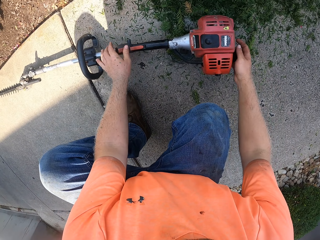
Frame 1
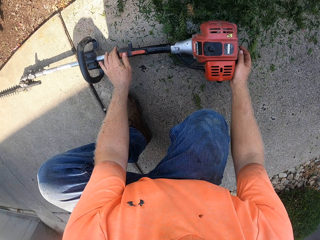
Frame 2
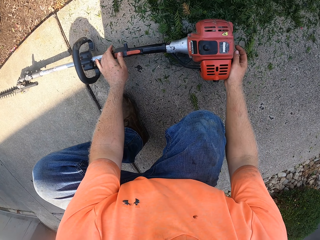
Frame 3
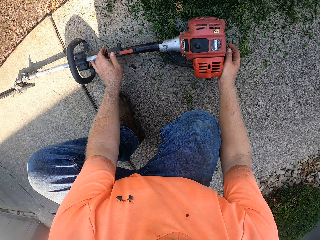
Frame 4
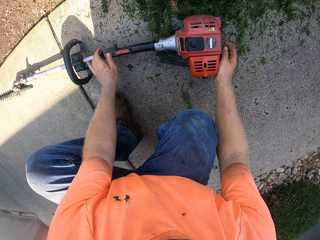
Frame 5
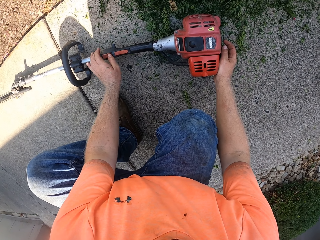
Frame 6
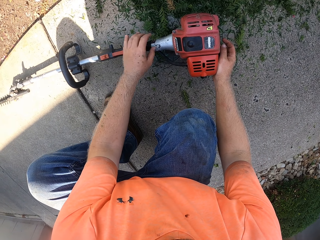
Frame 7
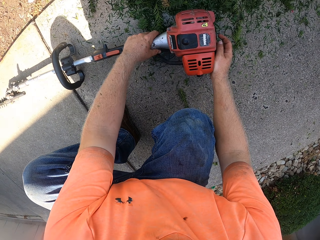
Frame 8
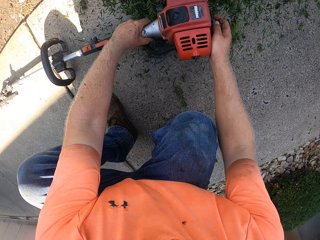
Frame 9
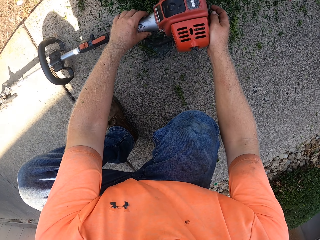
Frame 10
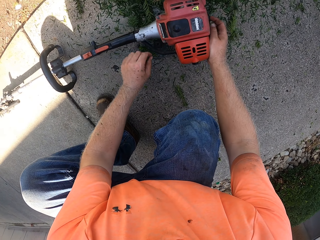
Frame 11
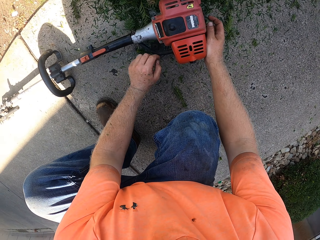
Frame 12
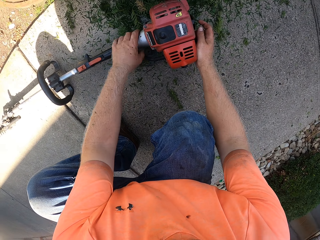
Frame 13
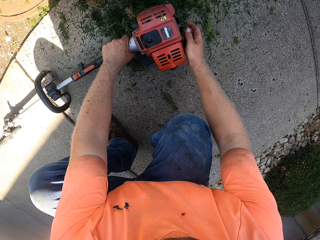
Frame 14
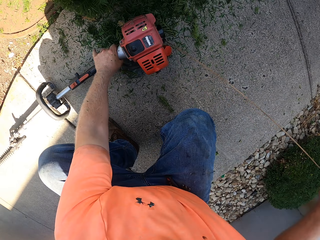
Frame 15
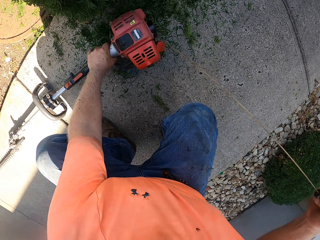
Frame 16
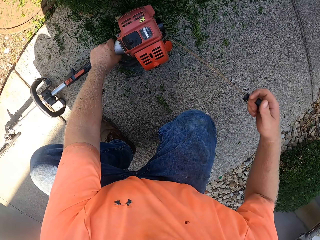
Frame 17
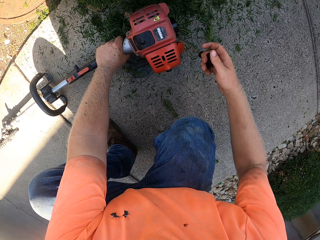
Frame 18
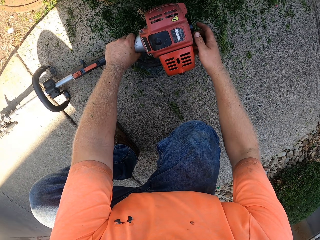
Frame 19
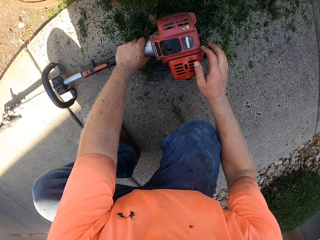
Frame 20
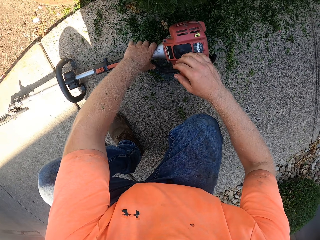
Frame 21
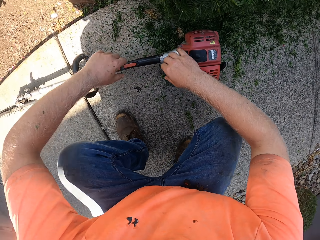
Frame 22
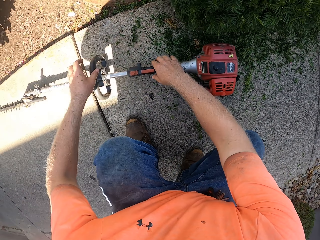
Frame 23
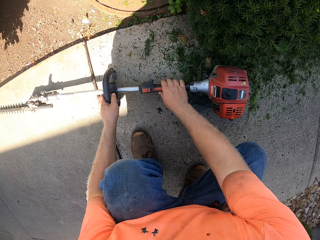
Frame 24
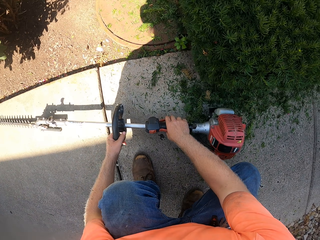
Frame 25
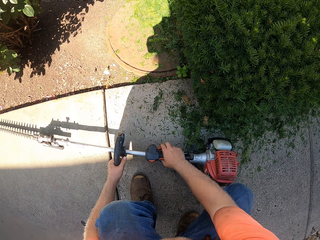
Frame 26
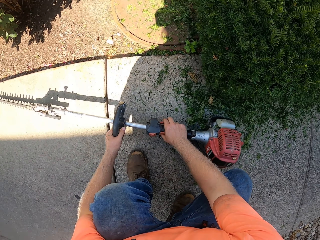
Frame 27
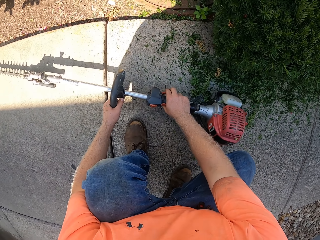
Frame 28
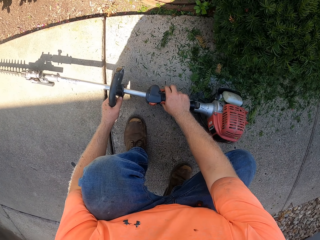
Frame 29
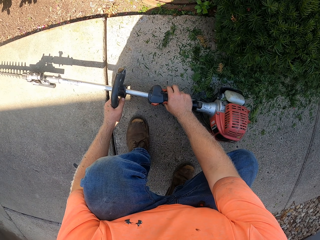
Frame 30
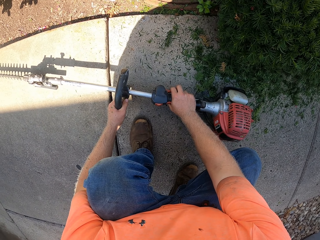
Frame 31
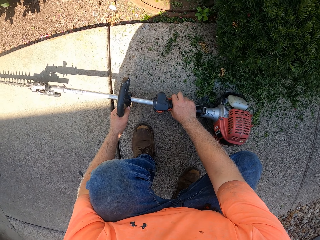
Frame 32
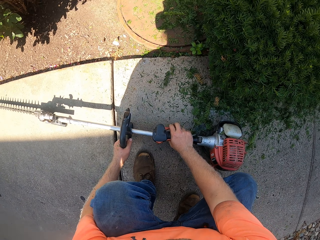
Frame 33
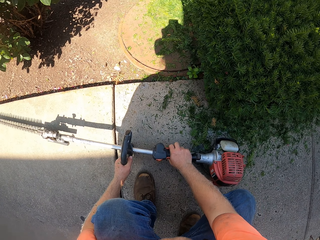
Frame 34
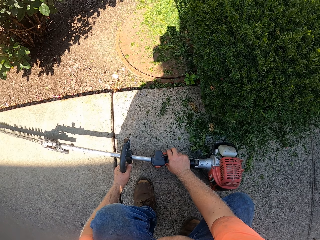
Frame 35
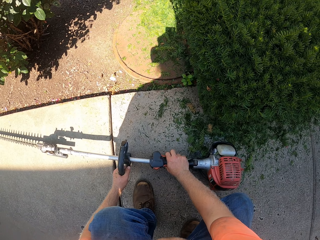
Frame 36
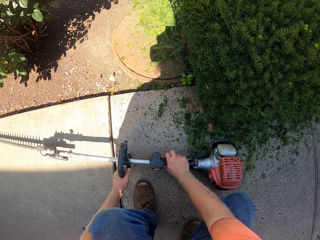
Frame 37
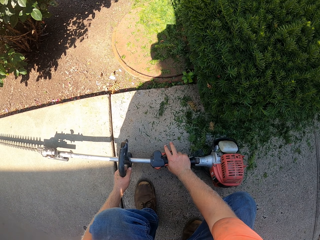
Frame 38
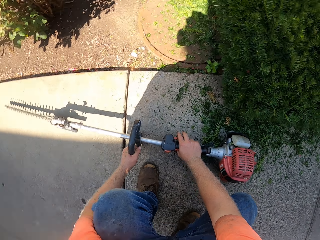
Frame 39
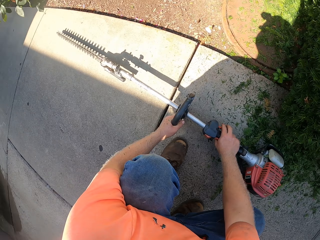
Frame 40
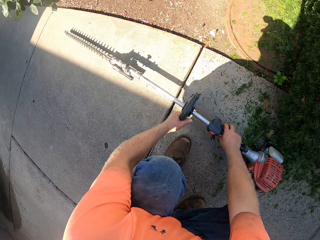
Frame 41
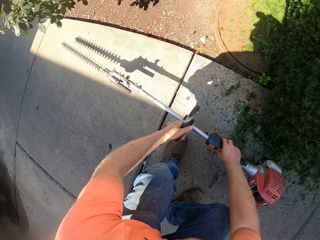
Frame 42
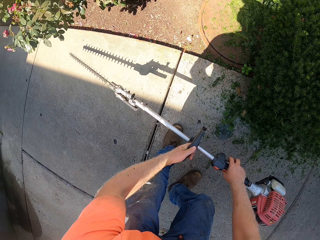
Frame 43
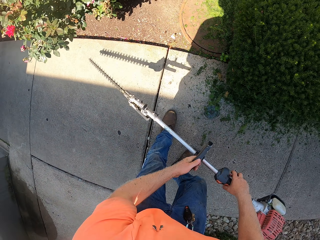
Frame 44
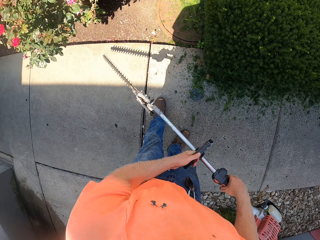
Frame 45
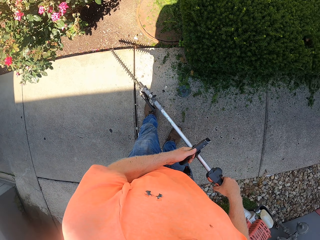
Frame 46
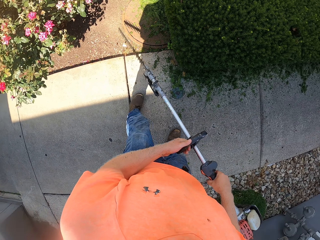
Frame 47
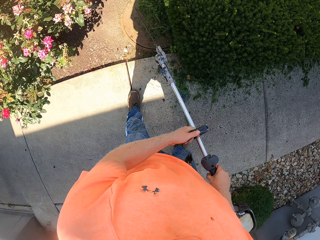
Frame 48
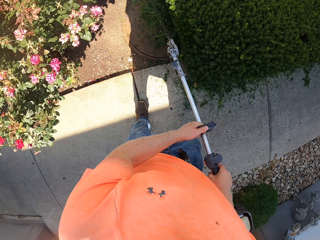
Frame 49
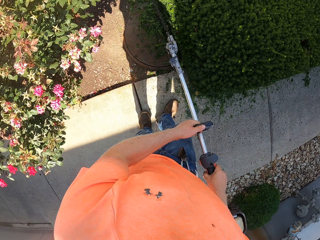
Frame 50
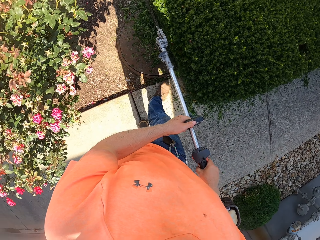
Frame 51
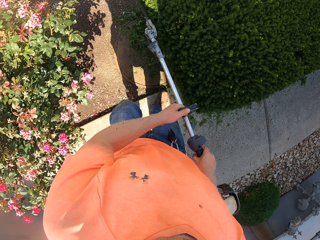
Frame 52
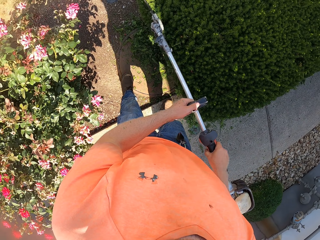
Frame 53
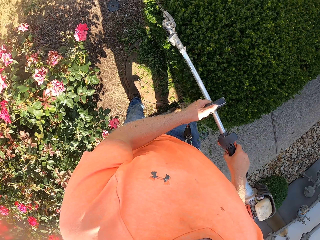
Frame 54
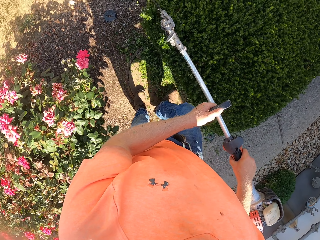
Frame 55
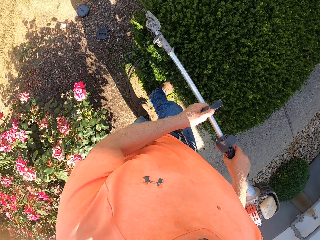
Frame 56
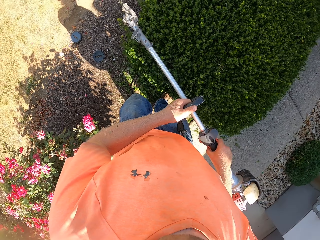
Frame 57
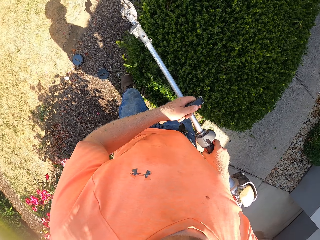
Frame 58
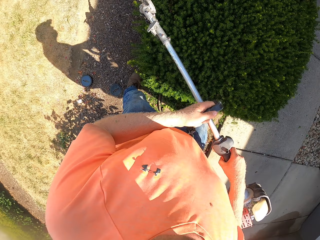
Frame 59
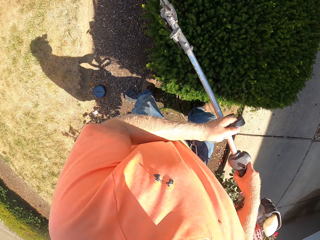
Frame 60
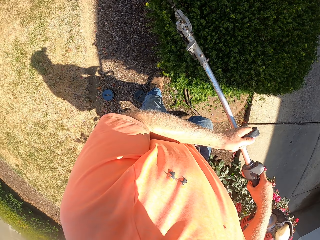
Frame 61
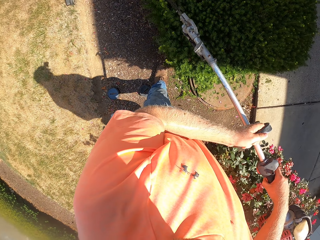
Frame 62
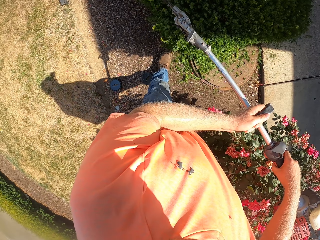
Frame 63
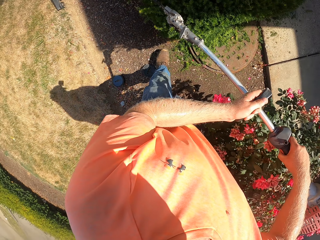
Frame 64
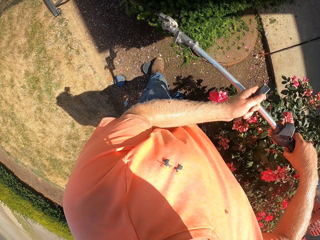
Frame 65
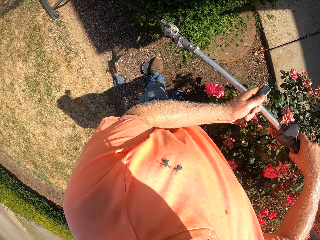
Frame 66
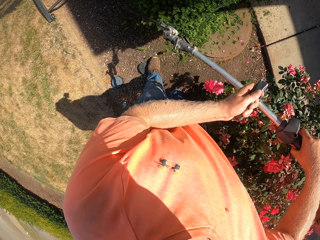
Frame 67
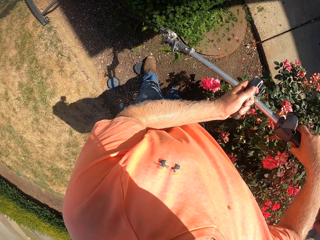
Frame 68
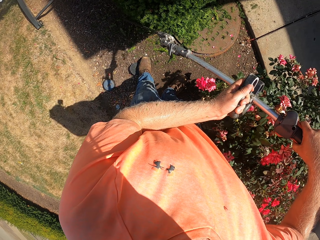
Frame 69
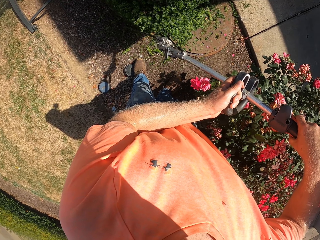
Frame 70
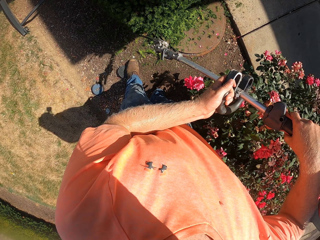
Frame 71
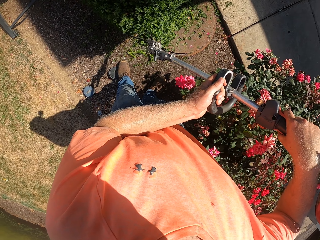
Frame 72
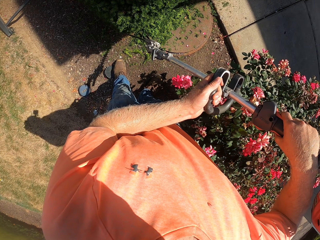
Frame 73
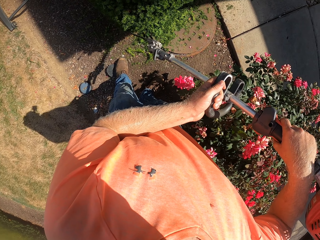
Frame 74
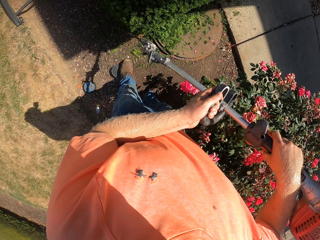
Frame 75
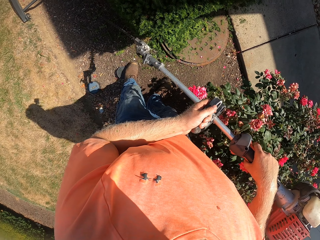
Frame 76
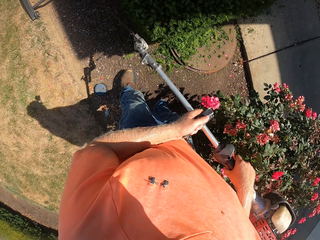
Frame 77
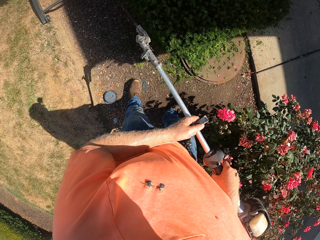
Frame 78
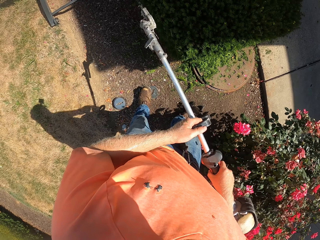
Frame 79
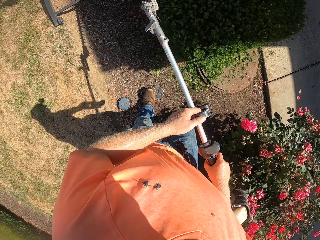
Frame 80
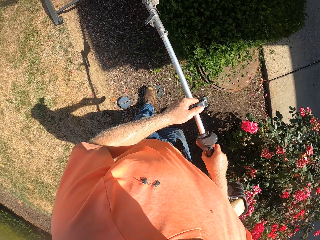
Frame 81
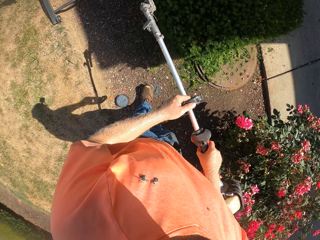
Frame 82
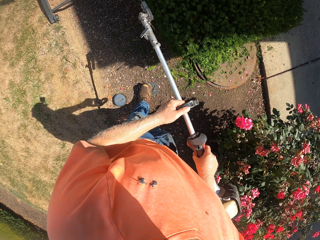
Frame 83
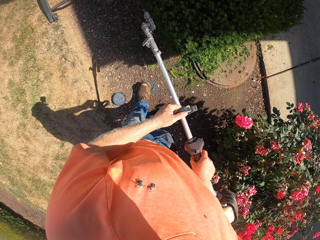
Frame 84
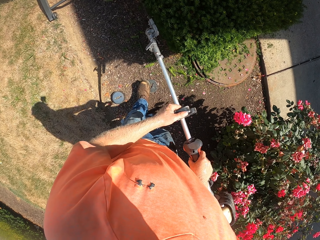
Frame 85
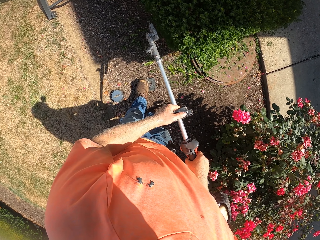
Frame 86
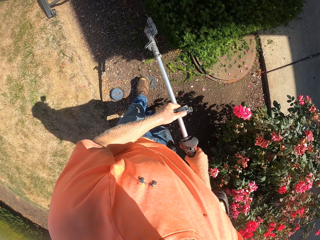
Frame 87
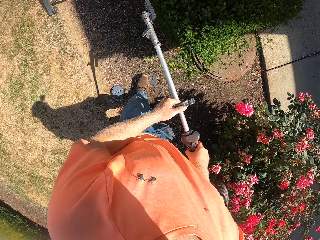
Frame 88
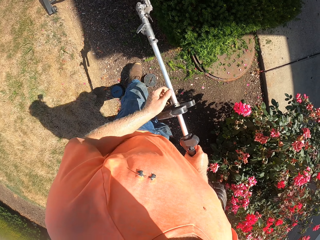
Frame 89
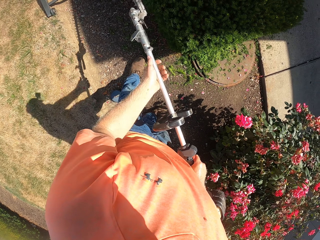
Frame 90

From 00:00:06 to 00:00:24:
The camera wearer pushes a switch on the hedge trimmer with his left hand. He bends the hedge trimmer on the floor with his left hand. He holds down the hedge trimmer with his left hand. He pulls the ignition rope of the hedge trimmer on the floor with his right hand. He grabs the handle of the hedge trimmer with his left hand. He grabs the hedge trimmer with his right hand. He presses a button on the hedge trimmer with his right hand. He lifts the hedge trimmer from the floor with both hands. He trims a plant with the hedge trimmer in both hands. He walks around.

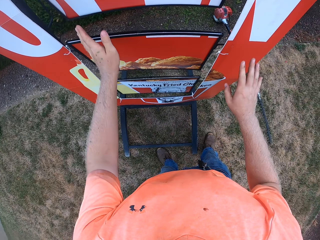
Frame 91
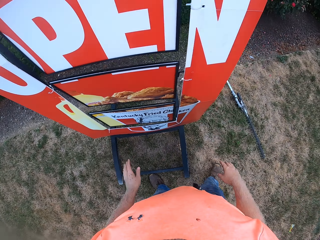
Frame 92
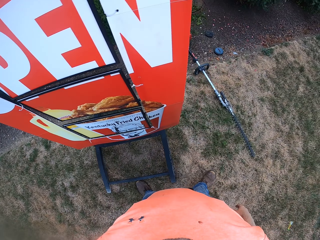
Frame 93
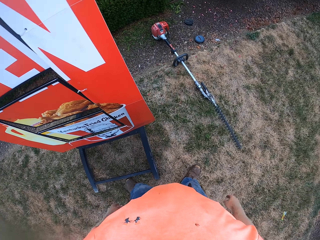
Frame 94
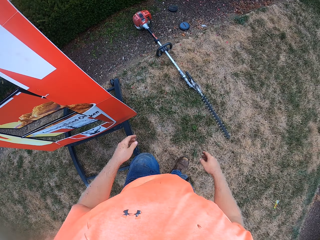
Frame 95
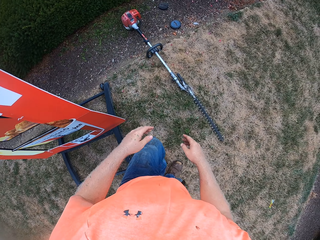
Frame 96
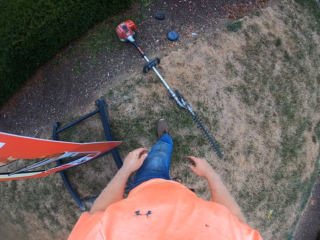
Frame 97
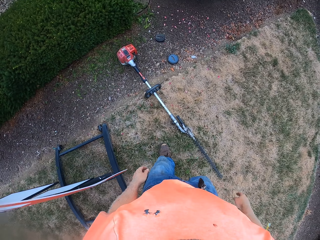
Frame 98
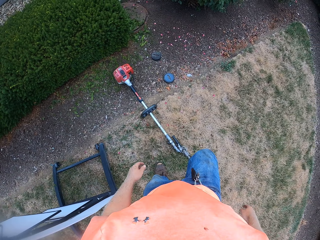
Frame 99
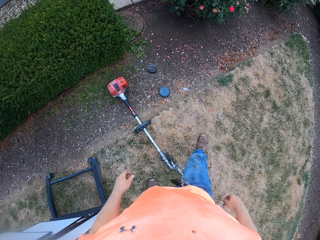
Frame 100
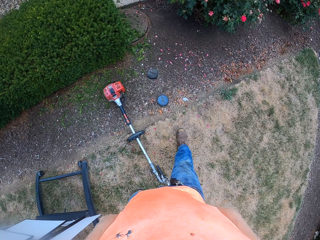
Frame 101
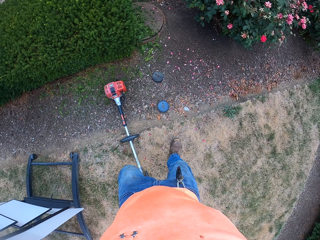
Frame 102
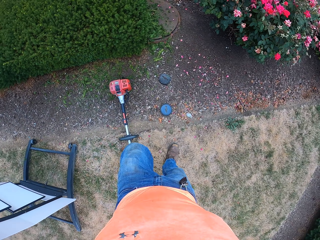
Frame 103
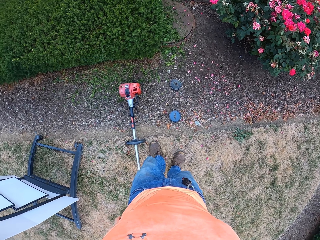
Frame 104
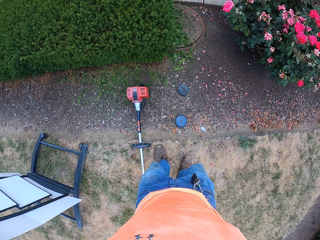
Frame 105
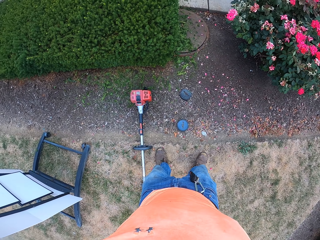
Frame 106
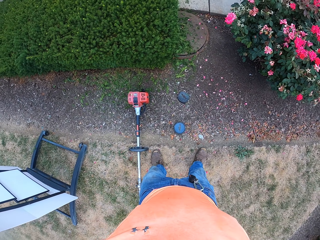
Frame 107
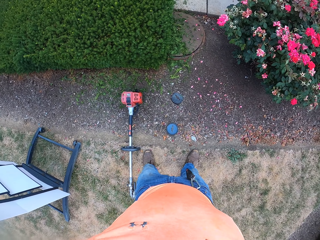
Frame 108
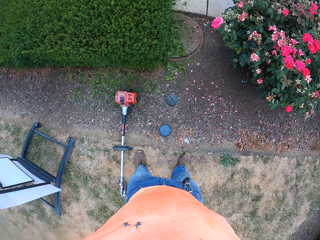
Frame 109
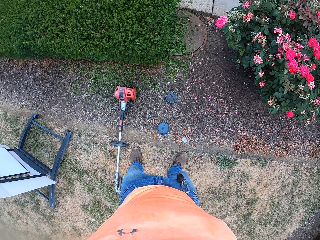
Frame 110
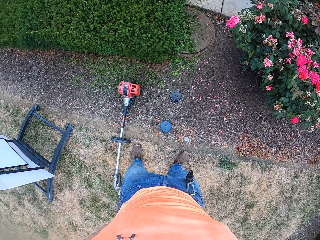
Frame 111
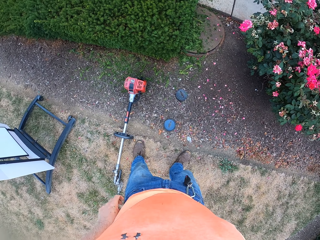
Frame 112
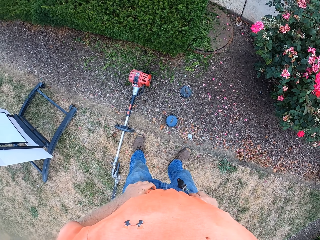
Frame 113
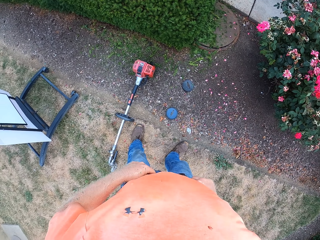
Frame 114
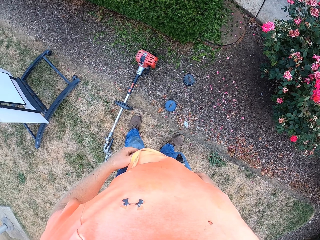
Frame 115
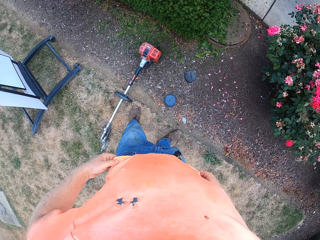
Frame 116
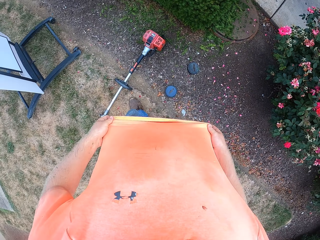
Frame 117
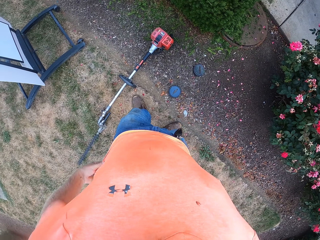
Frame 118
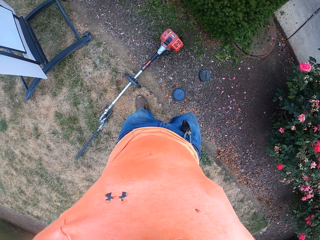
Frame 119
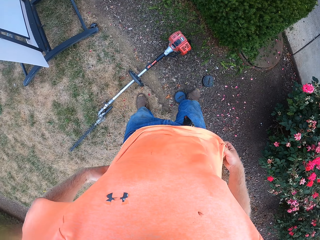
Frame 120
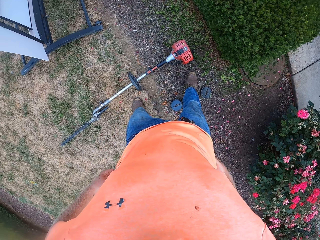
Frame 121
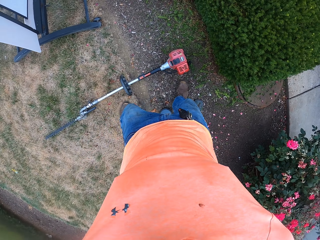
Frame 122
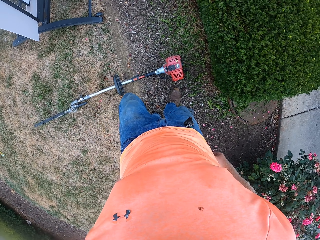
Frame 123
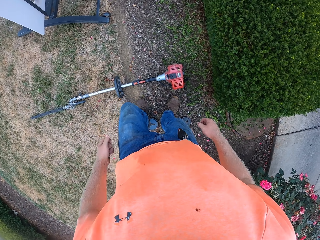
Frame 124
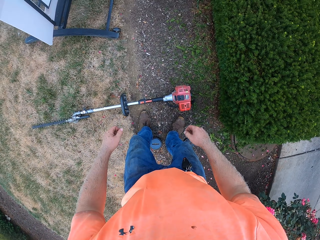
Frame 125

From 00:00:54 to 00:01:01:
The camera wearer walks around. He pulls up his trousers with both hands. He adjusts his clothes. He pulls down his shirt with both hands.
